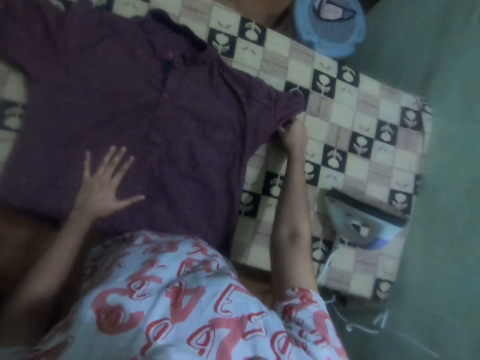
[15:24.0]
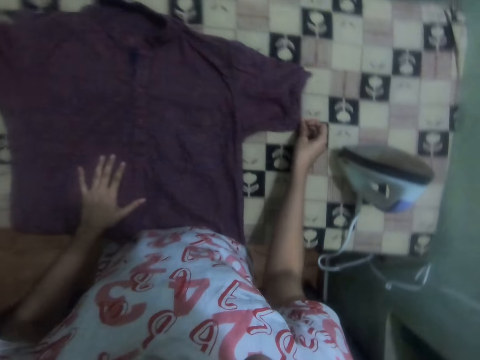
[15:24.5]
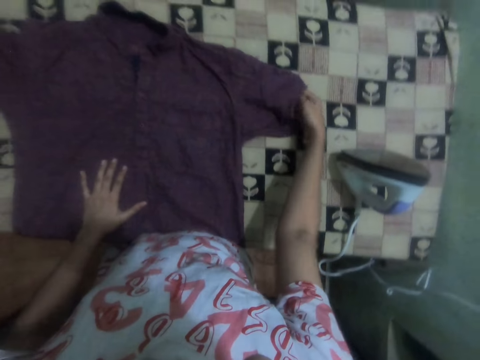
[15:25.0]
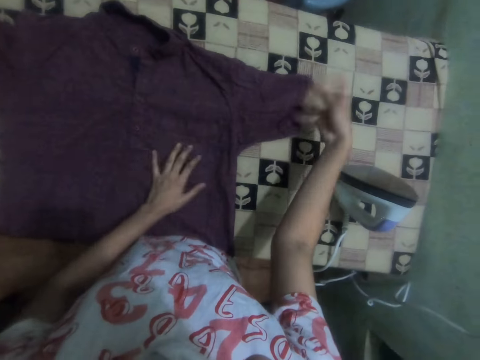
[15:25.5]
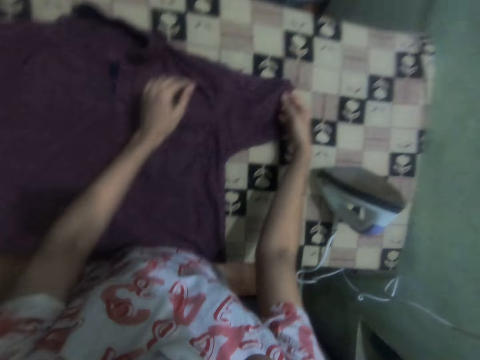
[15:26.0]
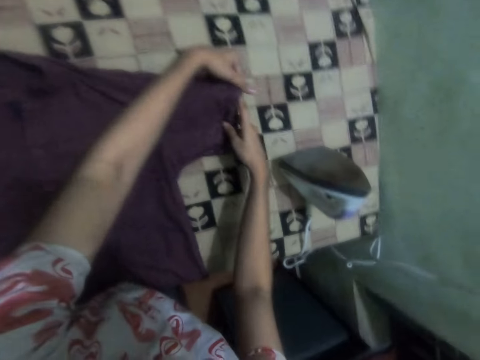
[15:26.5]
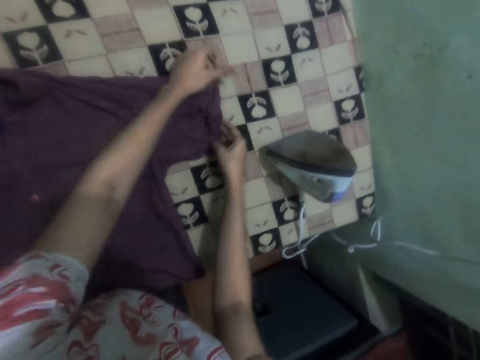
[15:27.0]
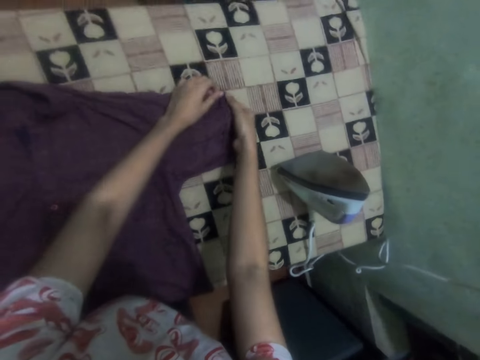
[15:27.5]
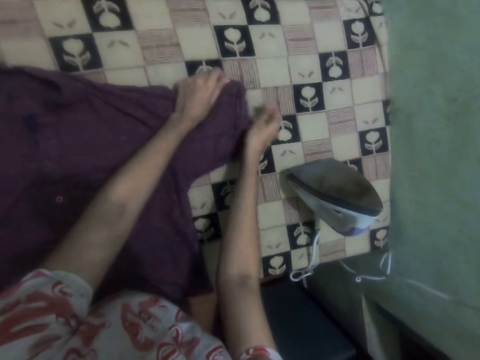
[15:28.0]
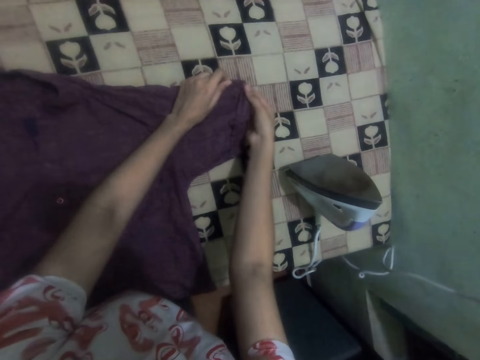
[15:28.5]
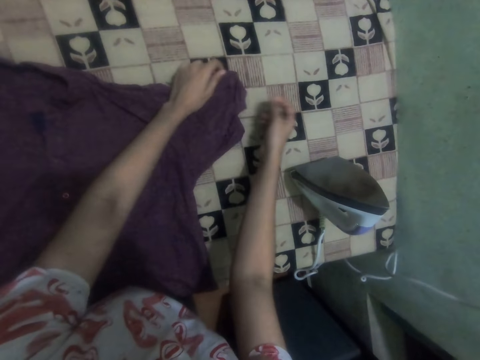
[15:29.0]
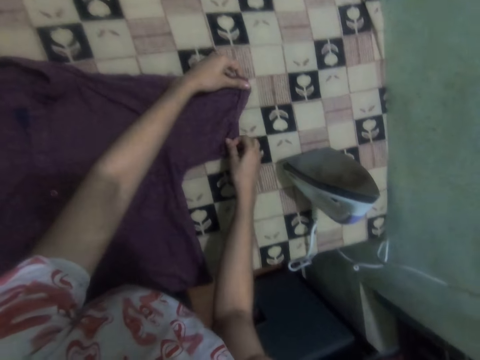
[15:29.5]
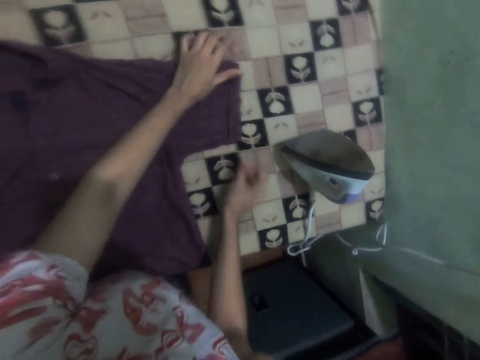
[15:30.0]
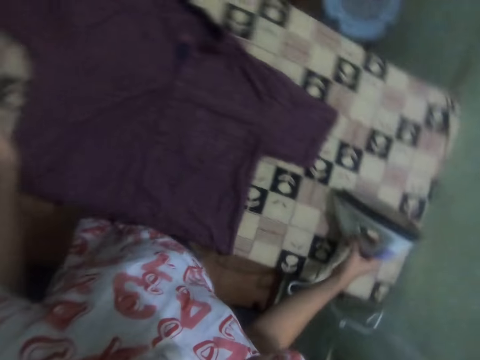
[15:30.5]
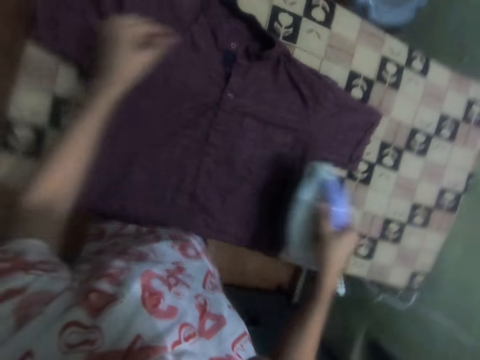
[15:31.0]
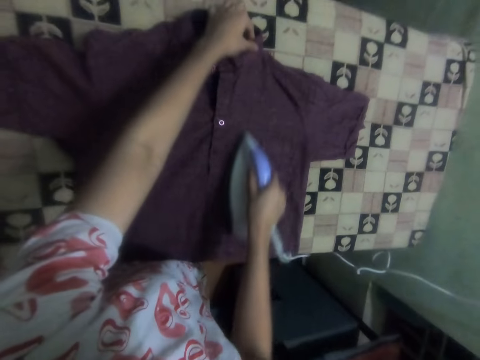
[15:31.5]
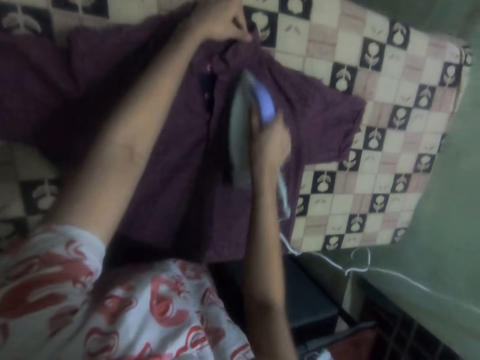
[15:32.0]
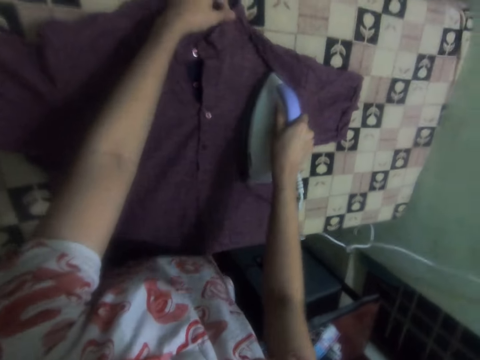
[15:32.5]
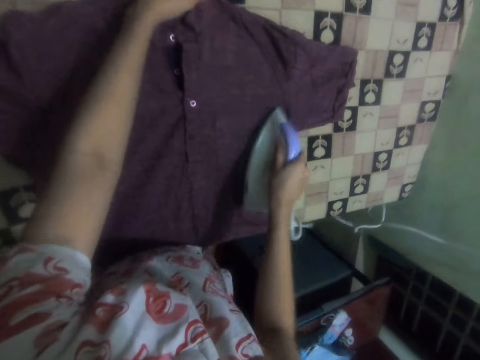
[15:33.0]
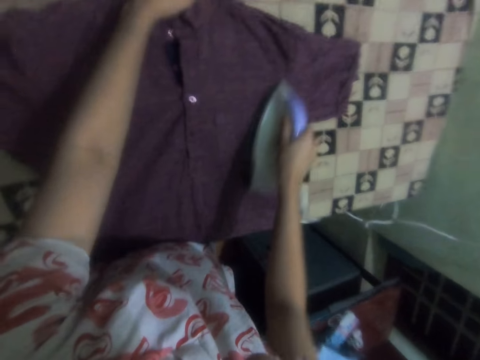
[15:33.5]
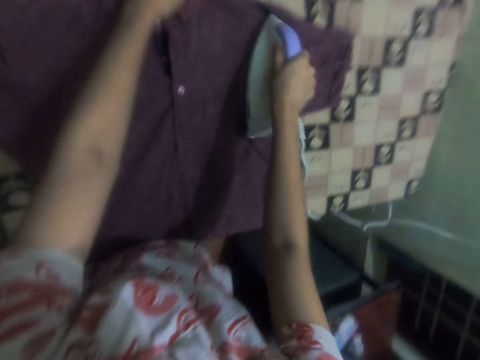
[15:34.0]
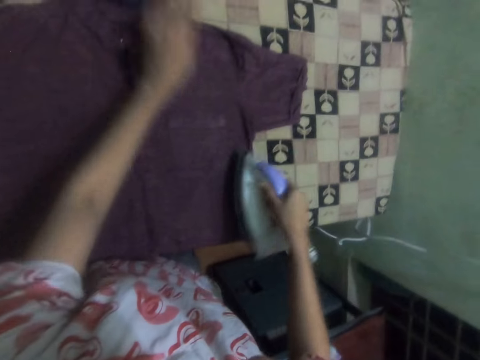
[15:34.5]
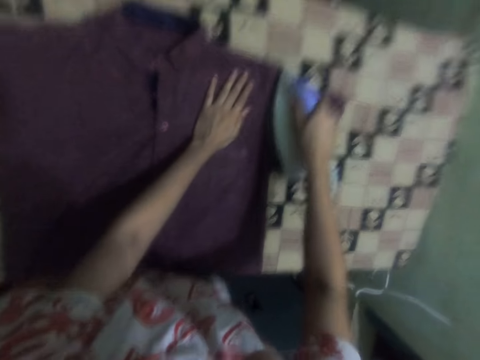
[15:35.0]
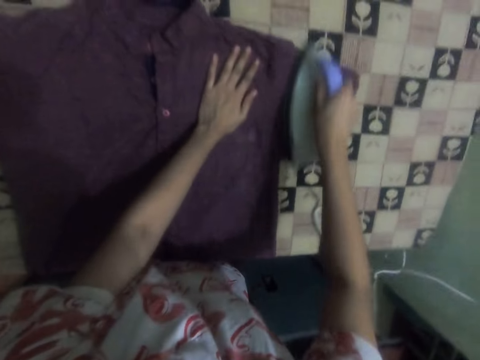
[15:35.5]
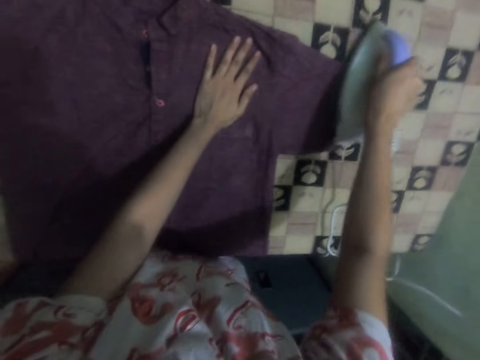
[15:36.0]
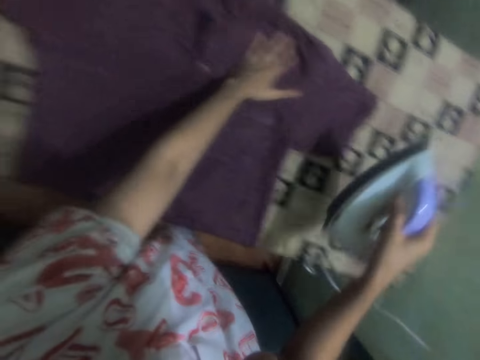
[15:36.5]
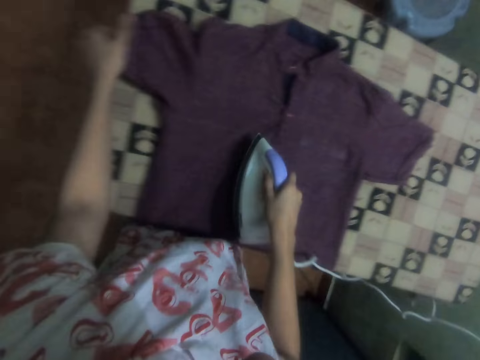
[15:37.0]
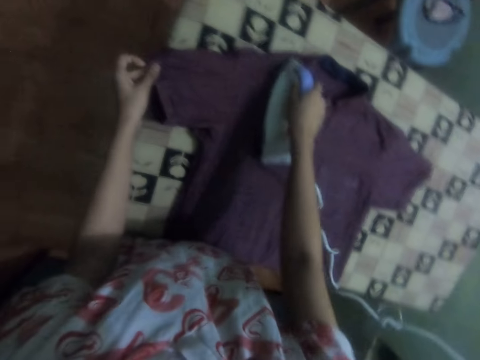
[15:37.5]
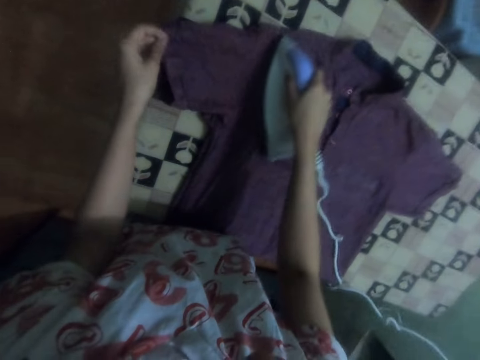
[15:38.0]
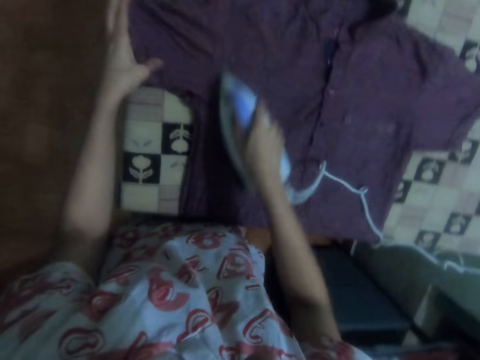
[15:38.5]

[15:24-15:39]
The camera wearer picks up the iron from the table. They iron the cloth with the iron.

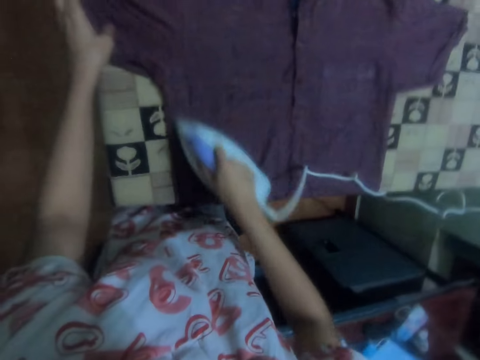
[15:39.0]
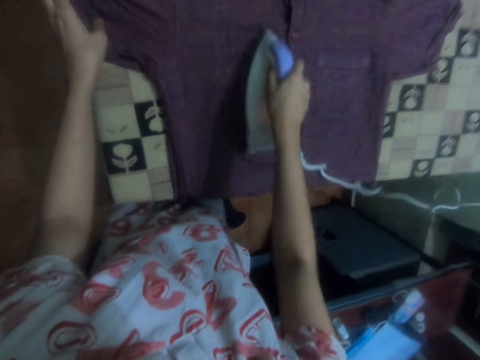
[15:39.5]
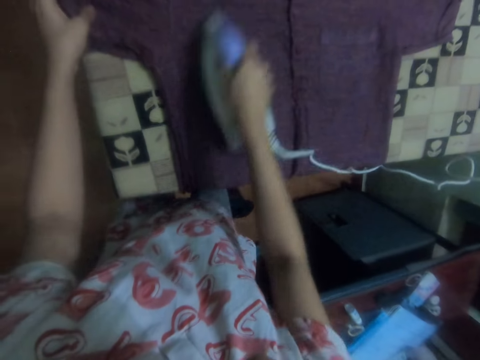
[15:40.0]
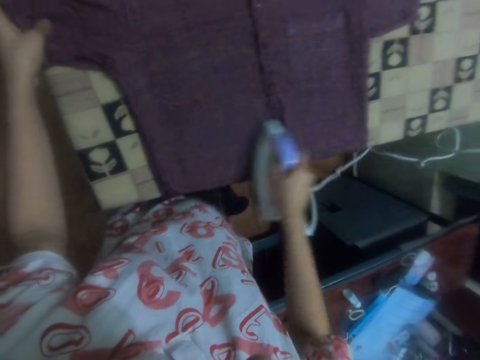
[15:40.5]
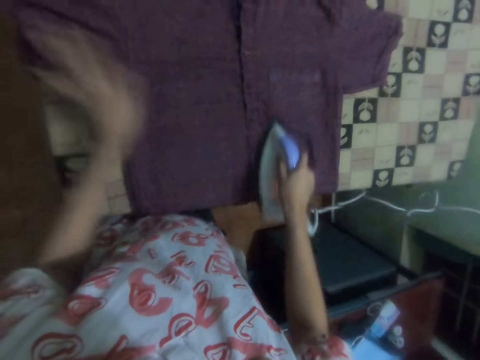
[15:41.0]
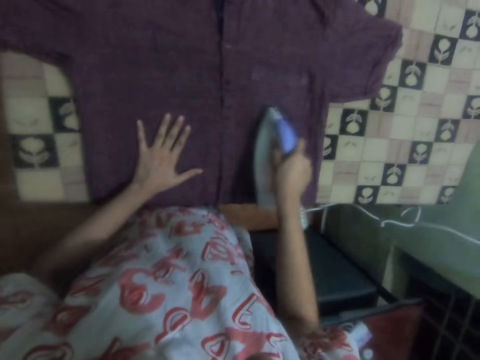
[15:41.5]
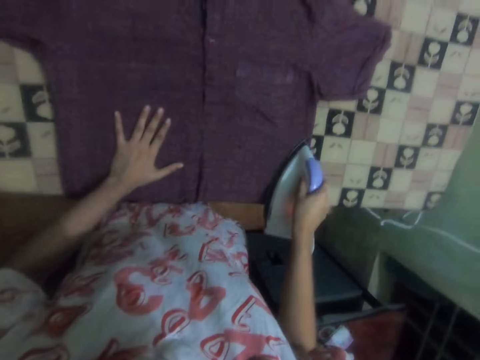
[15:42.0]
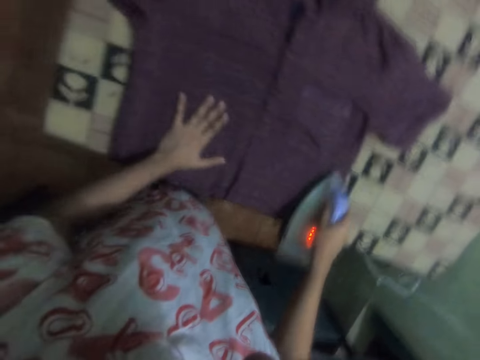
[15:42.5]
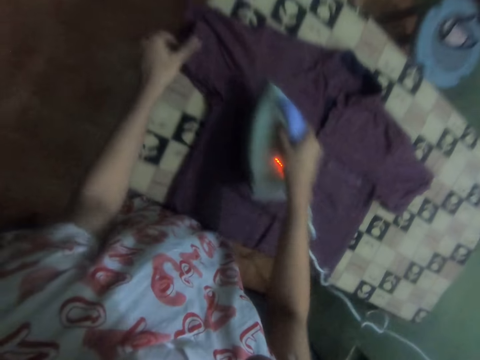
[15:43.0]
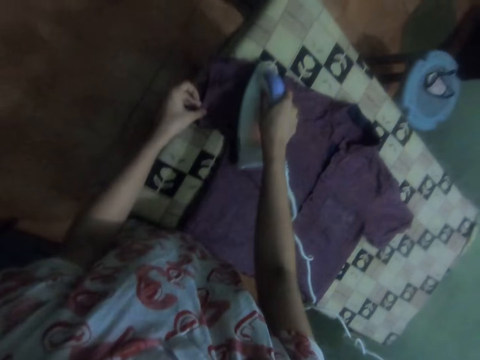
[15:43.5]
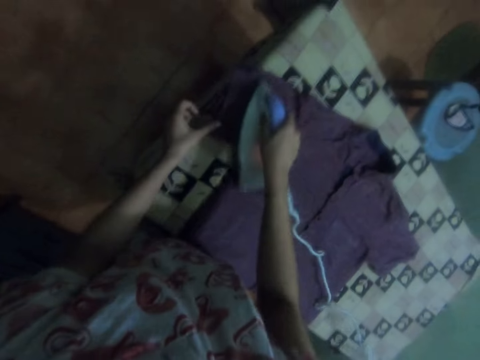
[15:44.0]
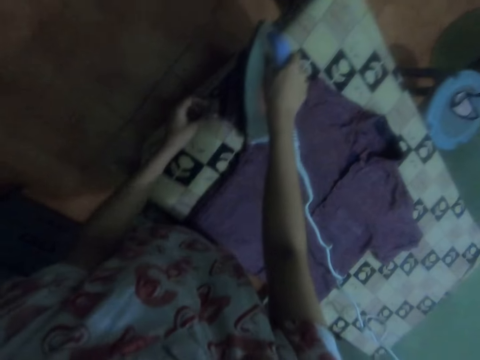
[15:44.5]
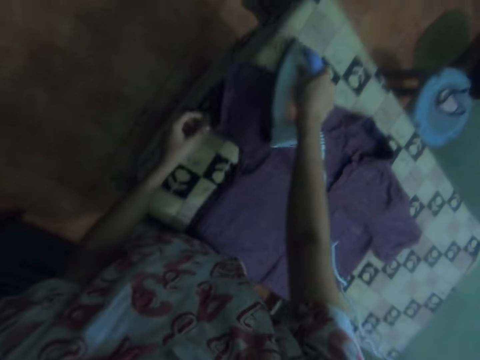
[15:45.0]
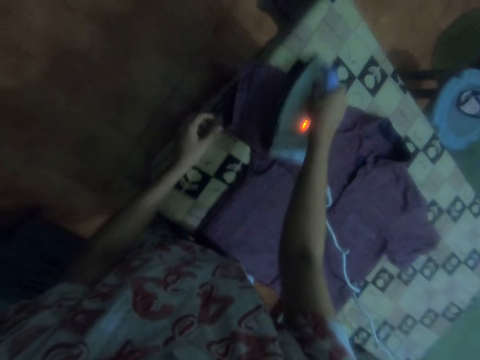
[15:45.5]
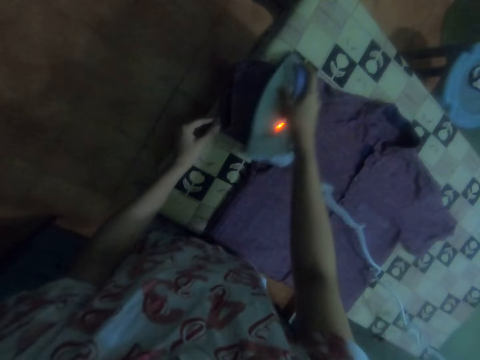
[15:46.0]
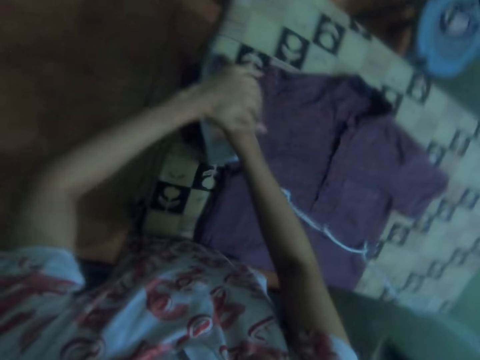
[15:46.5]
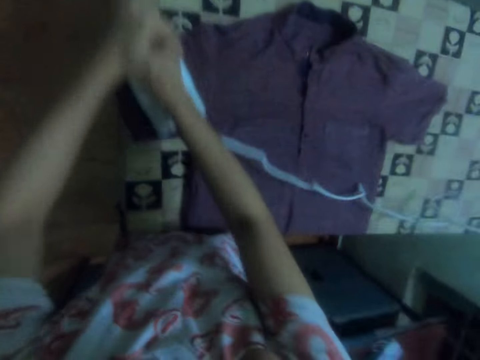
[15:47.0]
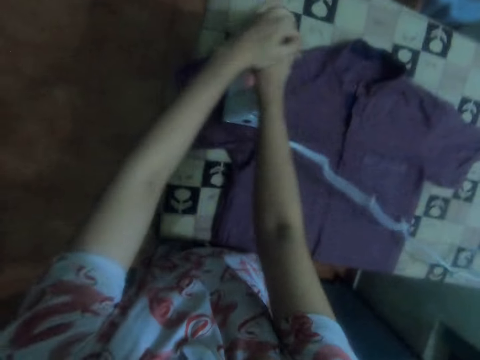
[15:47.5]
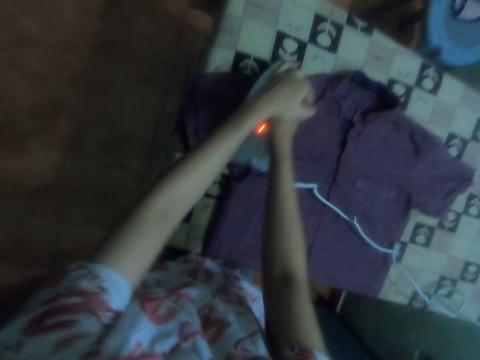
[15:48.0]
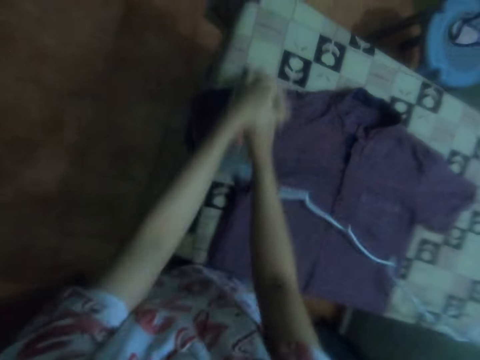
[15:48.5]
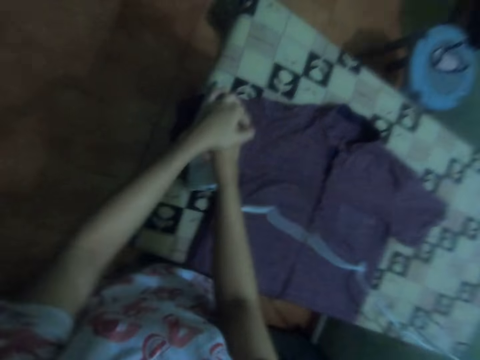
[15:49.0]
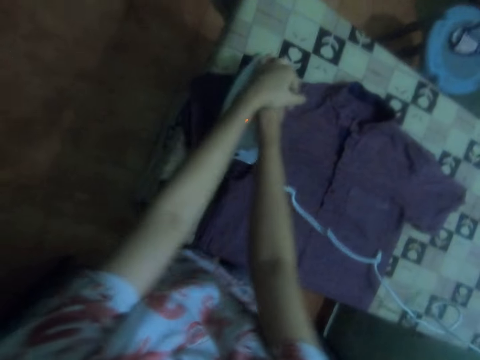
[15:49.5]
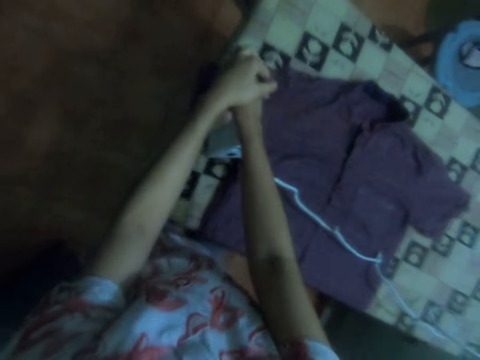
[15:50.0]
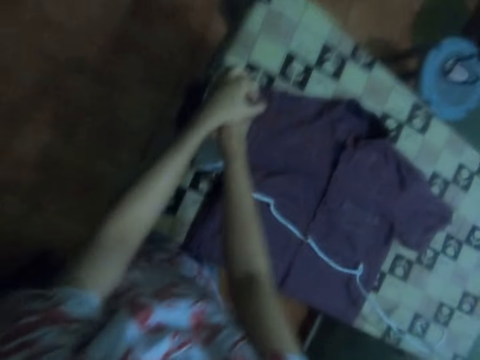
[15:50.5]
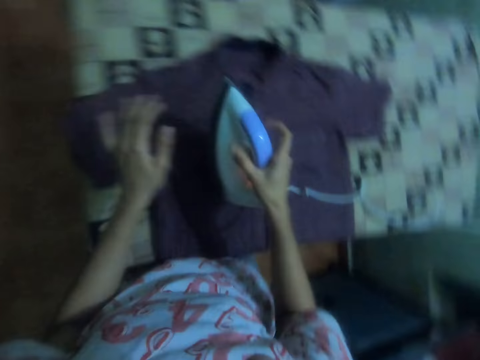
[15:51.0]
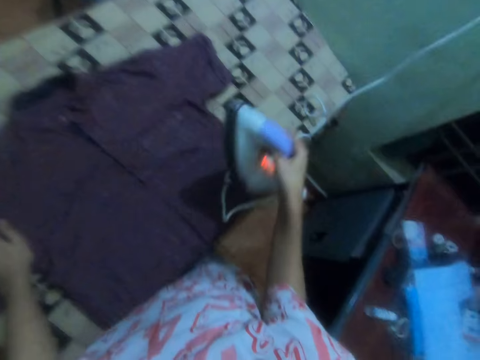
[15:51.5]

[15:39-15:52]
The camera wearer holds the iron with both hands.
